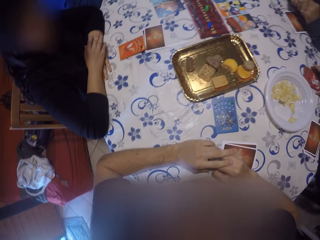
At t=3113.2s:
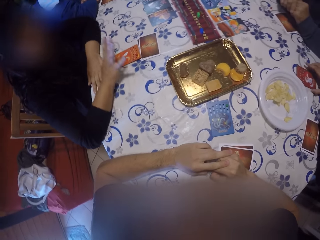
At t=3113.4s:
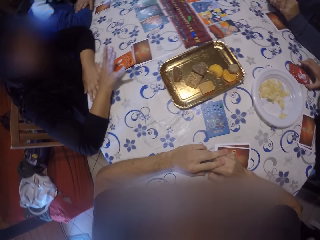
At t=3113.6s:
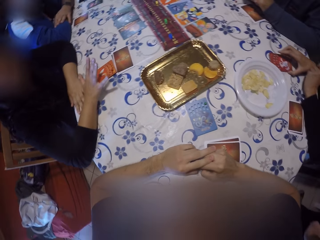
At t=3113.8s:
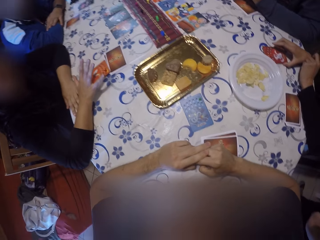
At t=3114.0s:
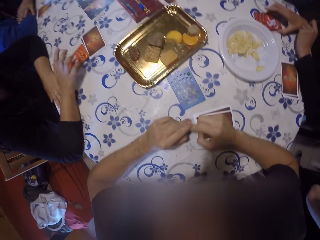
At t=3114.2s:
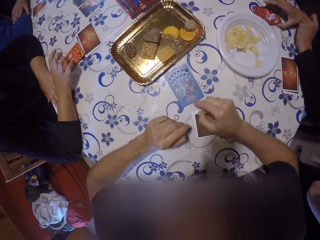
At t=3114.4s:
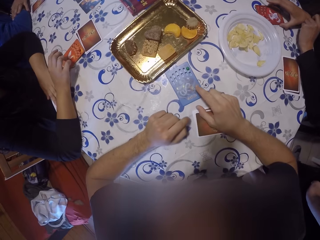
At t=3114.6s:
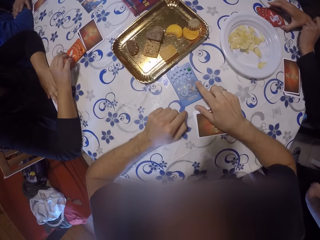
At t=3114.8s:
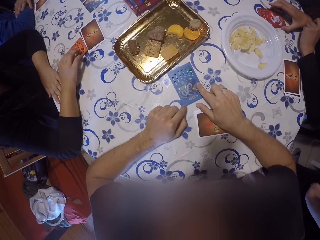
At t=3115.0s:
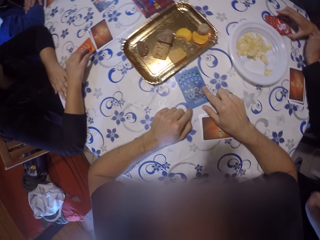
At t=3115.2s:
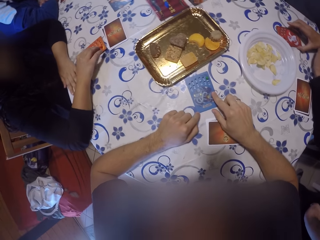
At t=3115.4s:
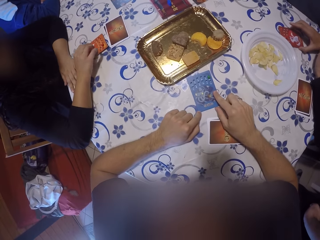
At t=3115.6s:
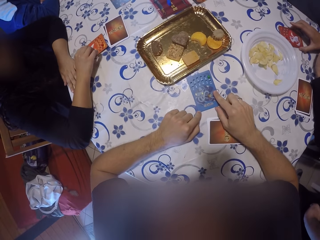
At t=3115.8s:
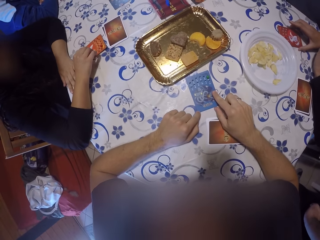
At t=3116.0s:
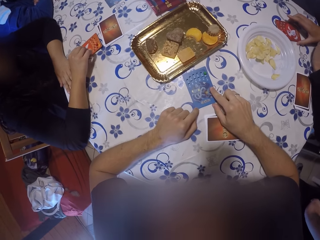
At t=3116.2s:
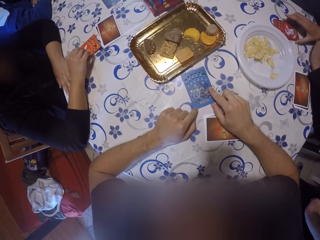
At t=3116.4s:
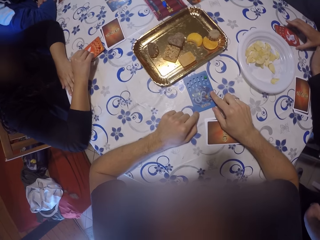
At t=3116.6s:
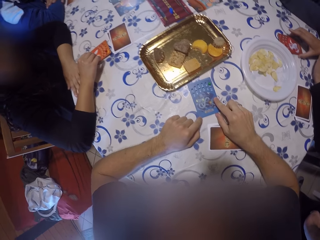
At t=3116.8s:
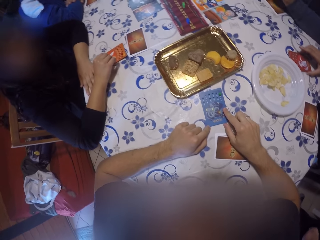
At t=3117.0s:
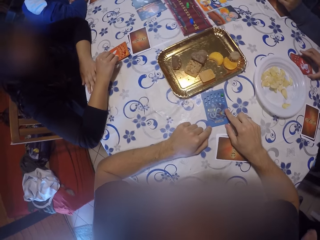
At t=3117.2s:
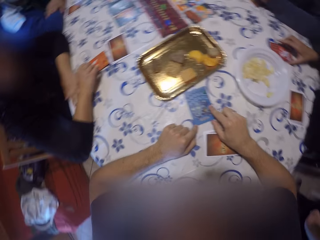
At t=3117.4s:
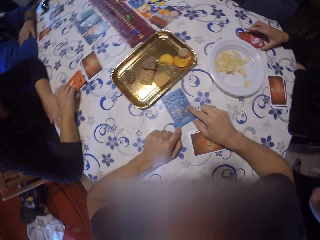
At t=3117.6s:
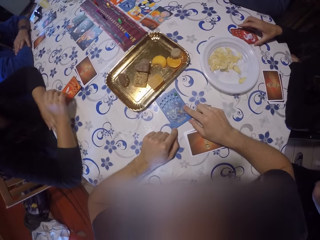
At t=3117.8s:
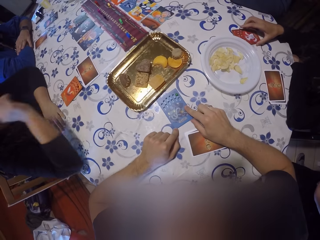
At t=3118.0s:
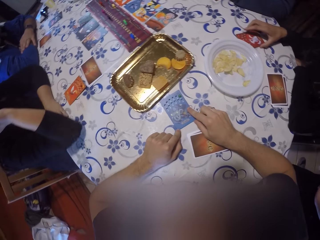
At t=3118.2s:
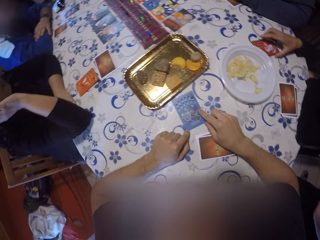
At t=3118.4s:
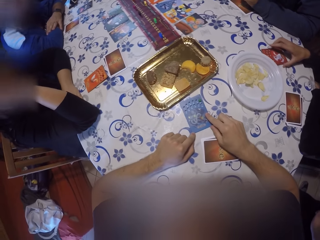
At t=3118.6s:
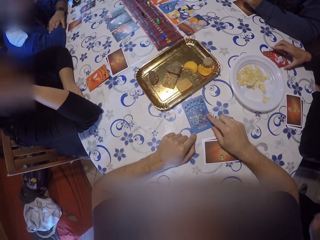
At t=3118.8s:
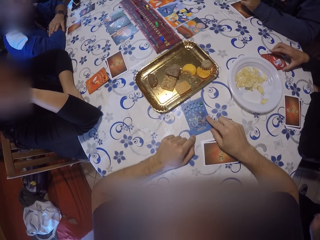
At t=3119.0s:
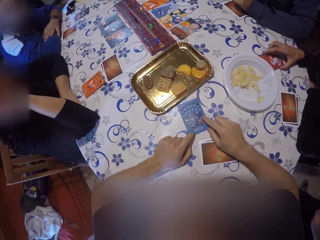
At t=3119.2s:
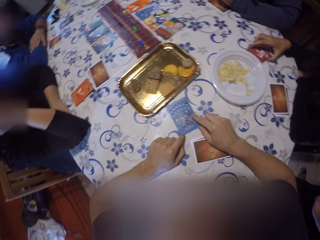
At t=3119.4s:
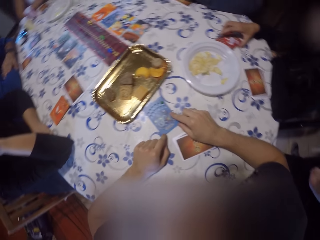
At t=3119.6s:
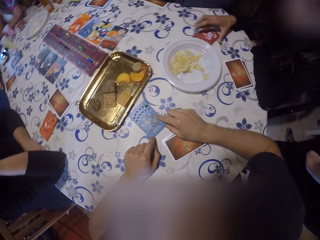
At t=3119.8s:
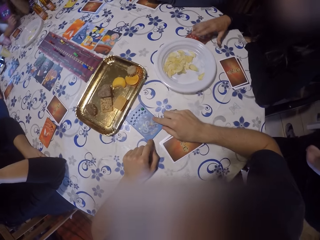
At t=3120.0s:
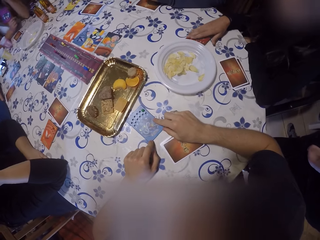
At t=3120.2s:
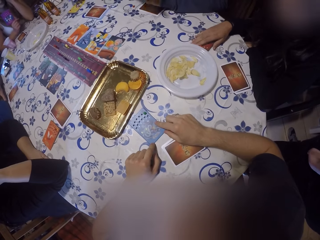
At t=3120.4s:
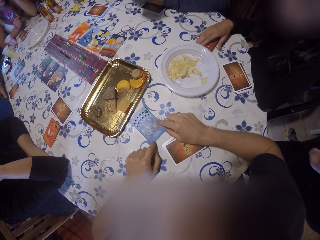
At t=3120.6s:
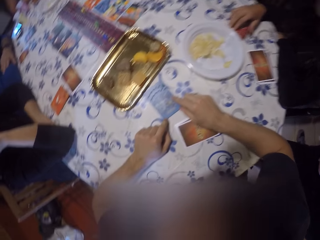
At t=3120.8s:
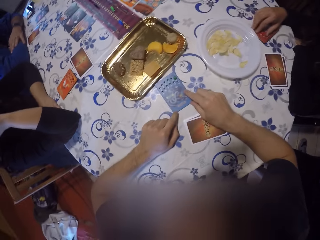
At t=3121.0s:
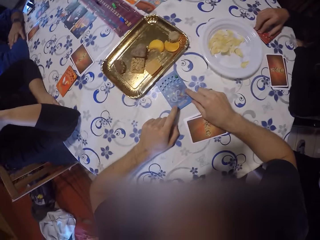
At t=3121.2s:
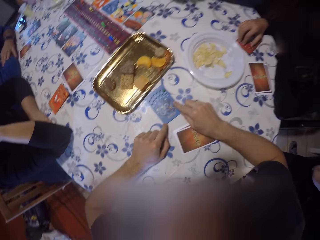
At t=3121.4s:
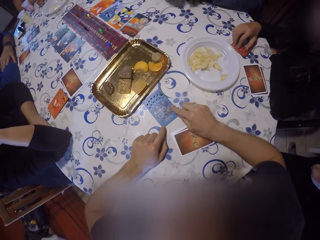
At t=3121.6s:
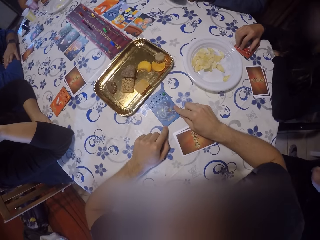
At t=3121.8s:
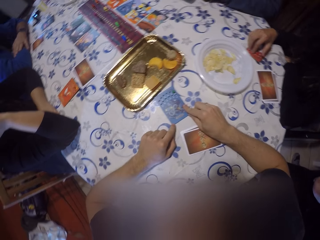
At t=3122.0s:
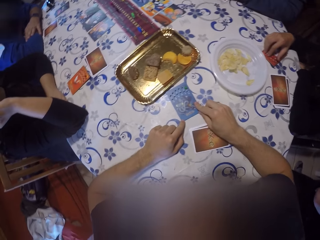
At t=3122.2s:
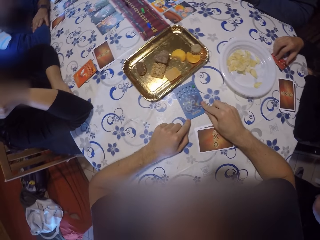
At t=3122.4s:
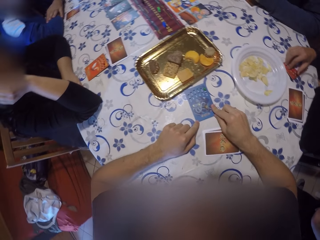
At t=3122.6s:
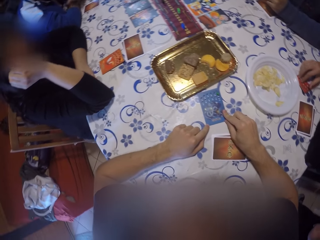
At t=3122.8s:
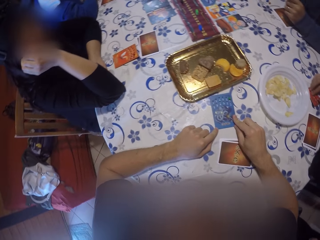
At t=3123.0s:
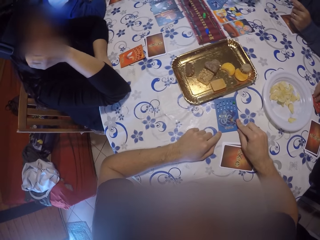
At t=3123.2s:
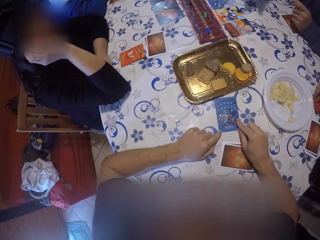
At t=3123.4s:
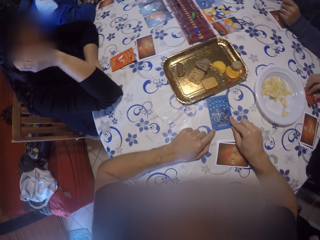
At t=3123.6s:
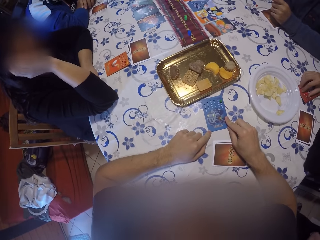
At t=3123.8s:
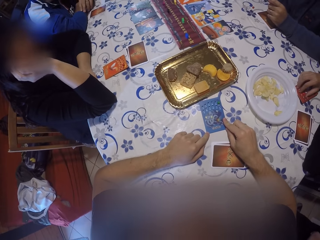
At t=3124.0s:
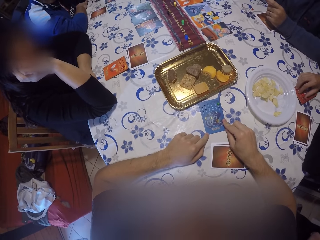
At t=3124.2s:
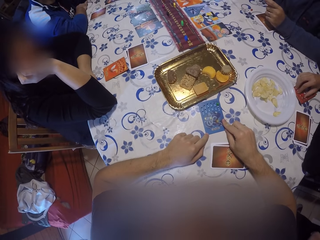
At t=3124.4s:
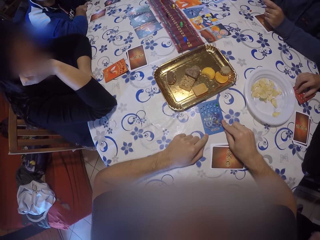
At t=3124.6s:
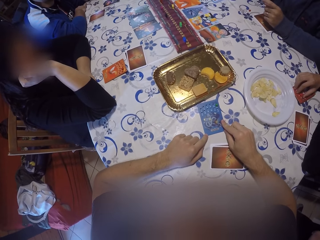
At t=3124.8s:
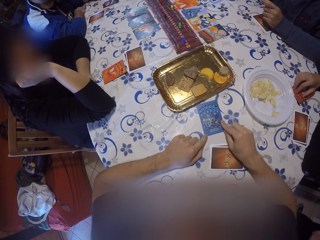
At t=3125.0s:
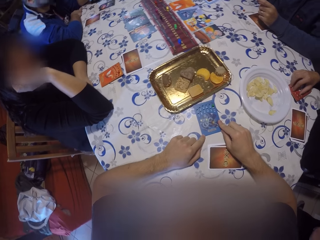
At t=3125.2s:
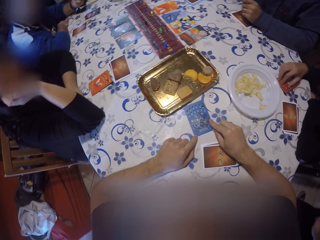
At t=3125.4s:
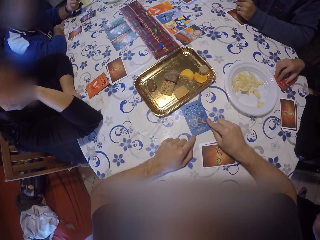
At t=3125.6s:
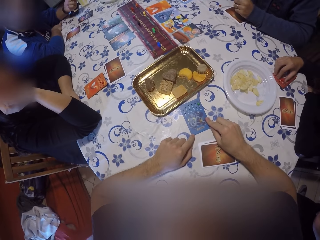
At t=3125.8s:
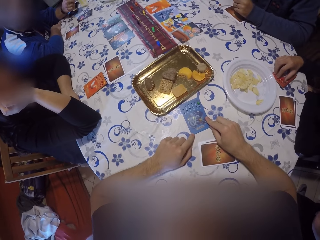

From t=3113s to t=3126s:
A man shows and speaks. The camera wearer touches the blue game chip on the table with both hands. They hold a card. Another man holds a card. He moves the card on the table with his right hand. The first man holds his chin.

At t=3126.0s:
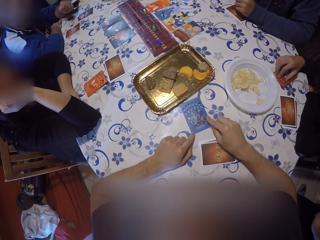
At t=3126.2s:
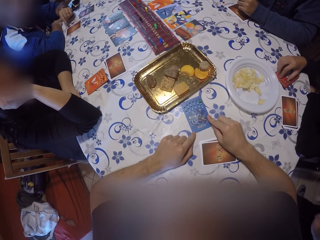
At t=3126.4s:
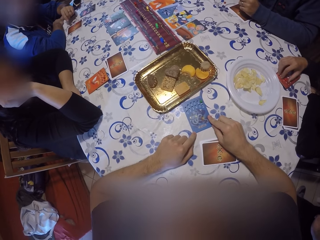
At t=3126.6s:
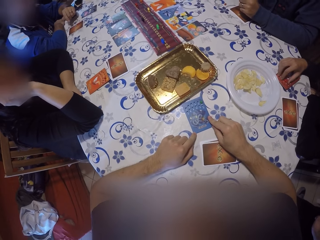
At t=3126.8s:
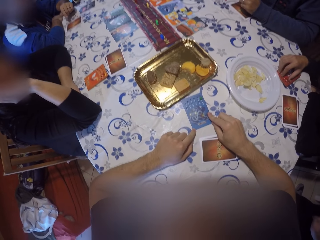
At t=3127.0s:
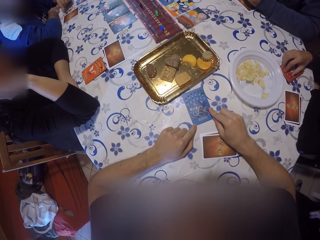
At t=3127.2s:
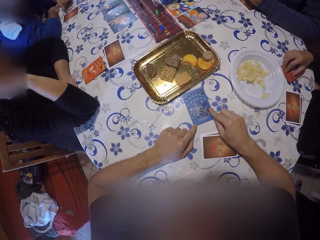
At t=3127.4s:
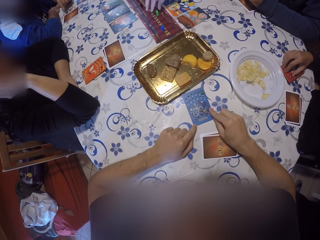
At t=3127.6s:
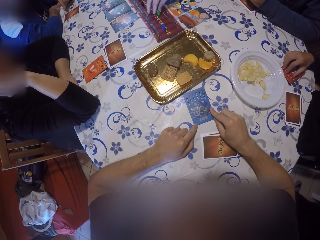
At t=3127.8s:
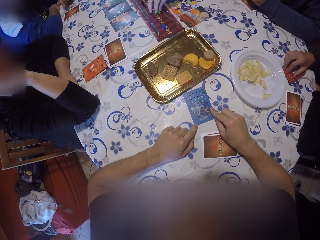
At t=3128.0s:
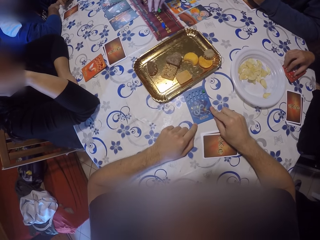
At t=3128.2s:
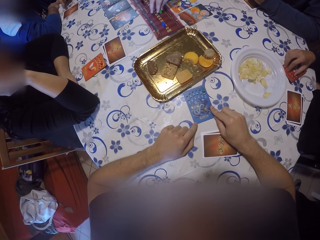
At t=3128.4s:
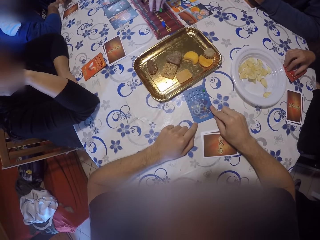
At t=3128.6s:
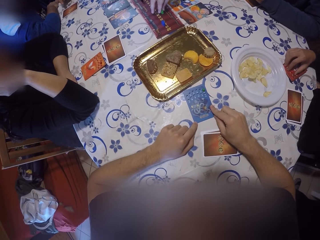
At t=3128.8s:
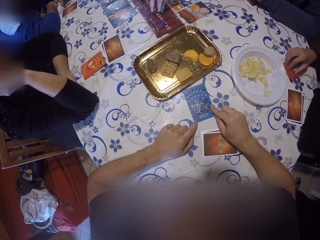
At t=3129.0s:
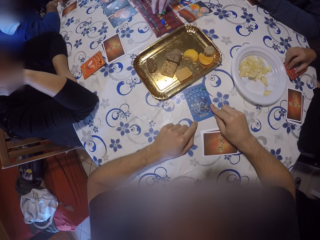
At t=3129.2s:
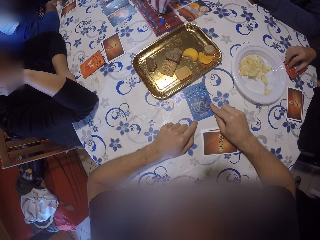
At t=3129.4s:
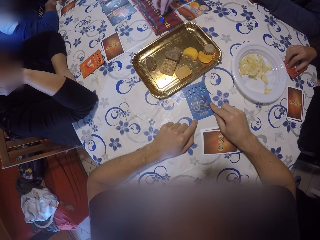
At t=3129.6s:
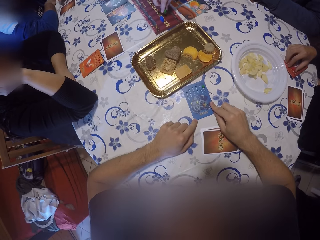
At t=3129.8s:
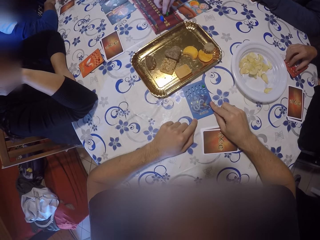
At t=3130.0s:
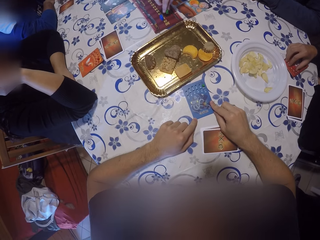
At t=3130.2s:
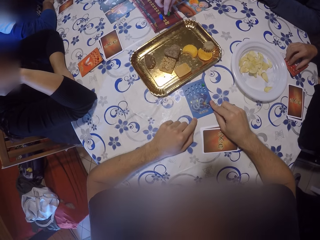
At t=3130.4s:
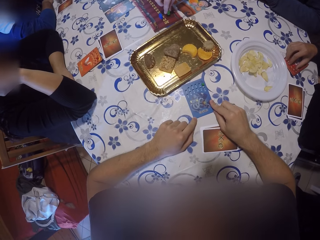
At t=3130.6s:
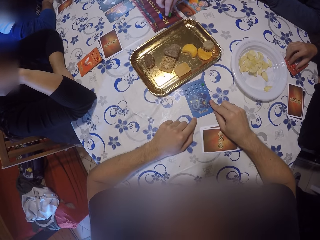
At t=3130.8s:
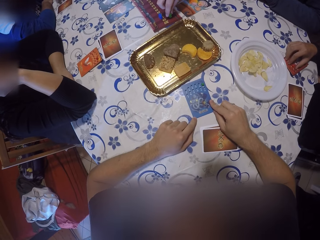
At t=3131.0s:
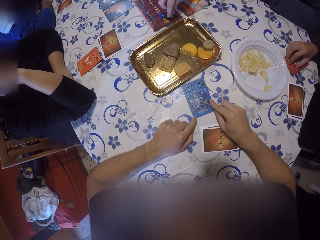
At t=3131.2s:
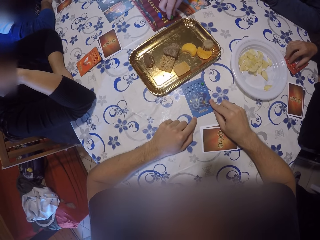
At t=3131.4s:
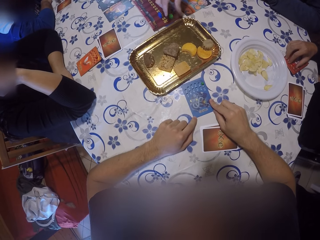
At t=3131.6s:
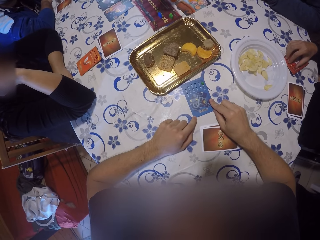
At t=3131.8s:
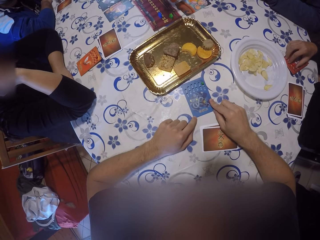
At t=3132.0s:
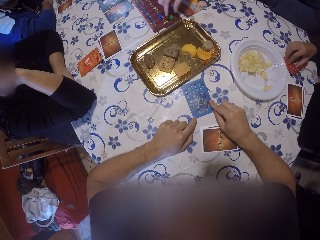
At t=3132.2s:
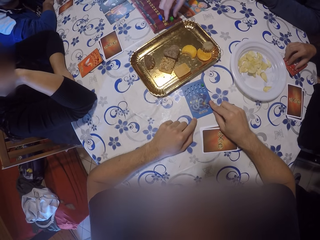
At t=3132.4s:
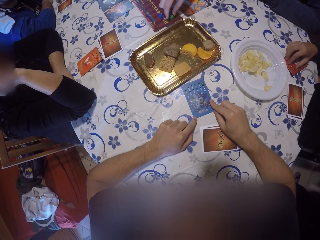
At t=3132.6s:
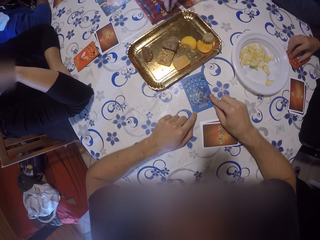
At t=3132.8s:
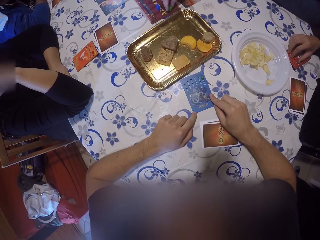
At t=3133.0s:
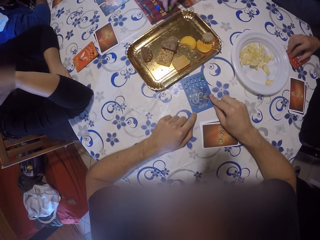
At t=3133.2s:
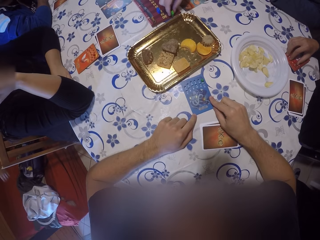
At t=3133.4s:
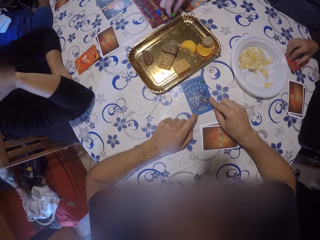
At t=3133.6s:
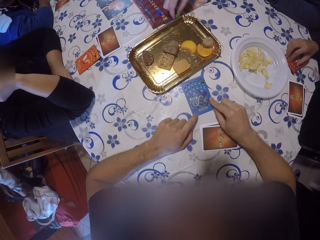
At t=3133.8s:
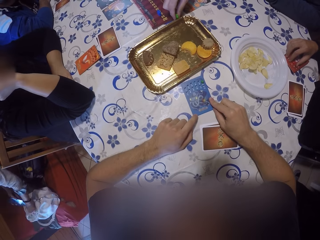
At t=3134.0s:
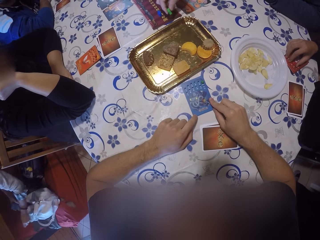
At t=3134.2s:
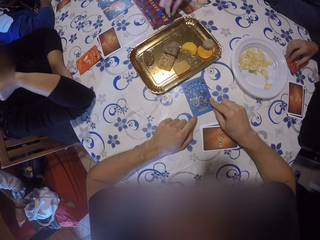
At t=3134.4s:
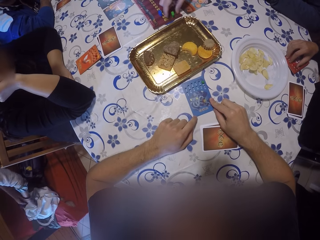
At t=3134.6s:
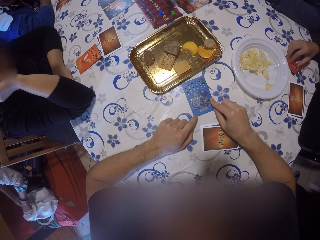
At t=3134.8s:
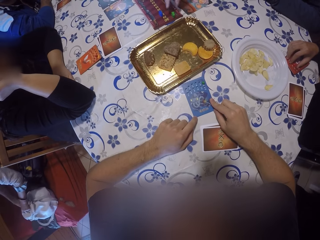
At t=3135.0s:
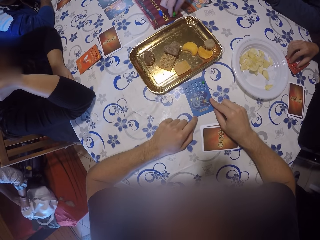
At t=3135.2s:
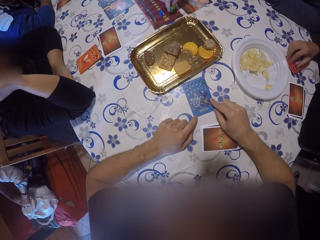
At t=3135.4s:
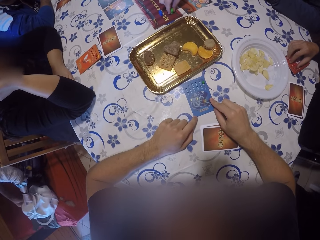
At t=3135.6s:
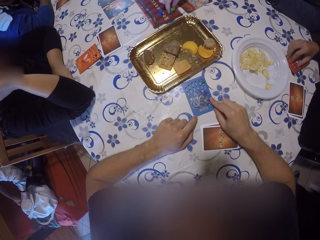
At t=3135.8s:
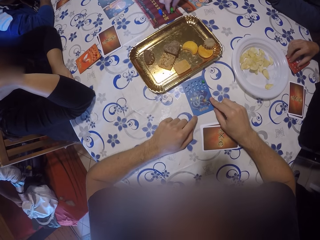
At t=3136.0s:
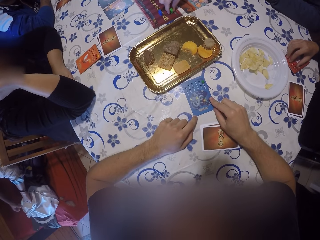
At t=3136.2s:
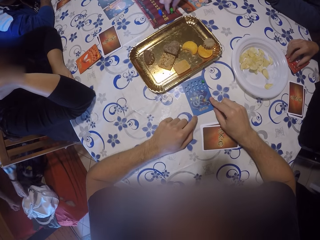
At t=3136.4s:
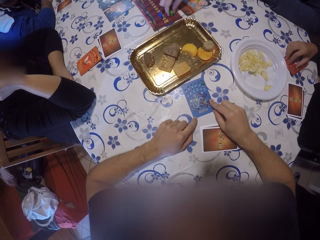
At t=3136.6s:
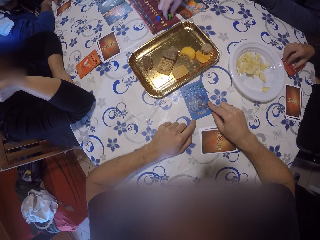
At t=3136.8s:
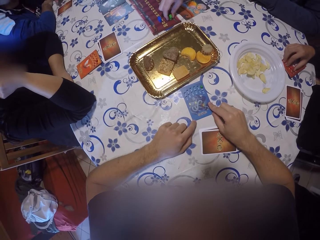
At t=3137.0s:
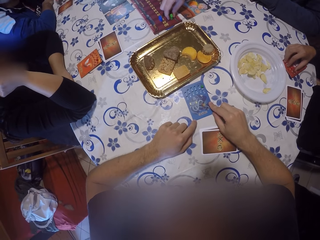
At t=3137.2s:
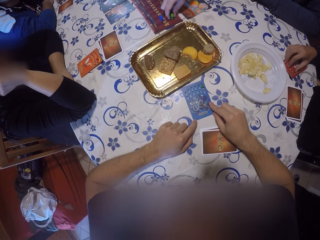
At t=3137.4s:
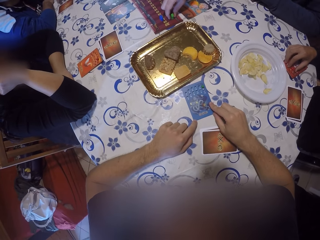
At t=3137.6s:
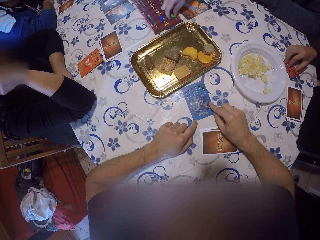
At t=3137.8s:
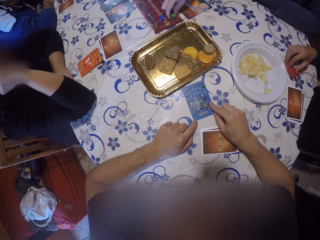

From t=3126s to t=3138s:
A man points at a card on the table with his left hand. He stares at the card. Another man moves a green button on a game board with his right hand. He reaches the game and plays the game. He picks the green button from the game board with his right hand. He moves the green button on the game board with his right hand. He picks the green button from the game board with his right hand.
